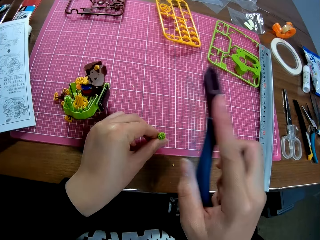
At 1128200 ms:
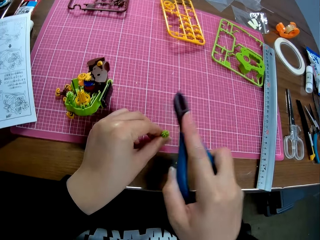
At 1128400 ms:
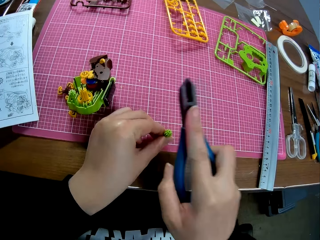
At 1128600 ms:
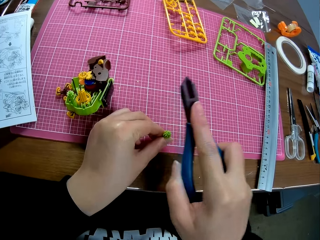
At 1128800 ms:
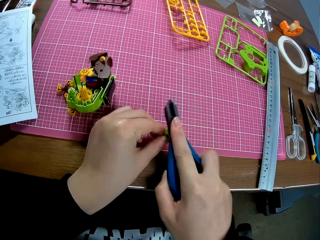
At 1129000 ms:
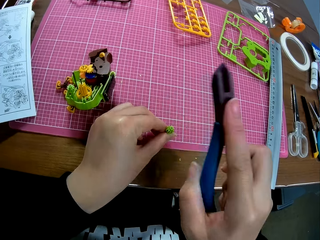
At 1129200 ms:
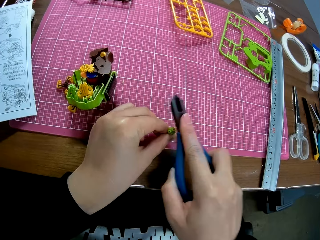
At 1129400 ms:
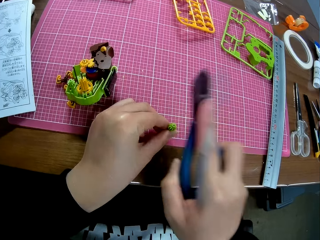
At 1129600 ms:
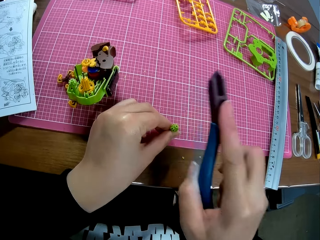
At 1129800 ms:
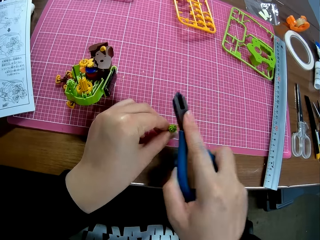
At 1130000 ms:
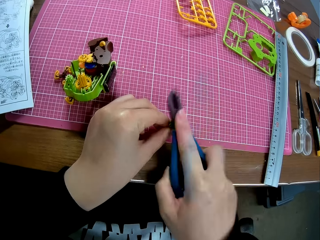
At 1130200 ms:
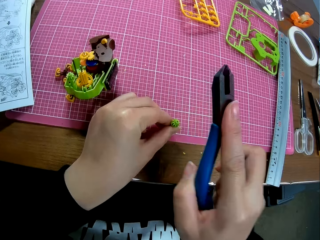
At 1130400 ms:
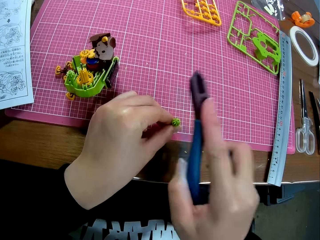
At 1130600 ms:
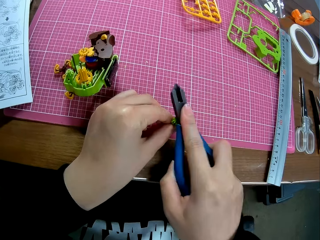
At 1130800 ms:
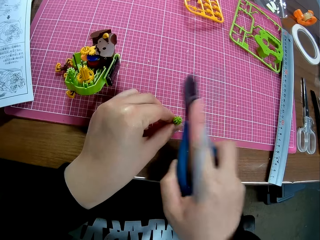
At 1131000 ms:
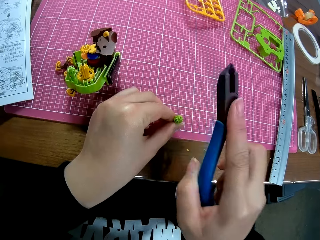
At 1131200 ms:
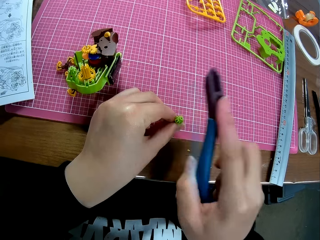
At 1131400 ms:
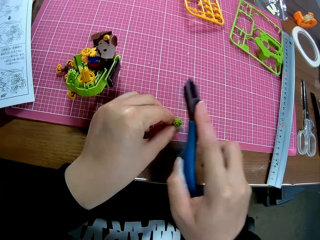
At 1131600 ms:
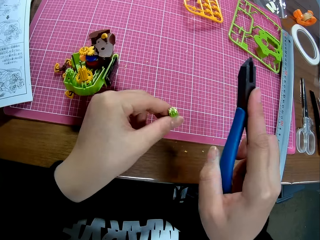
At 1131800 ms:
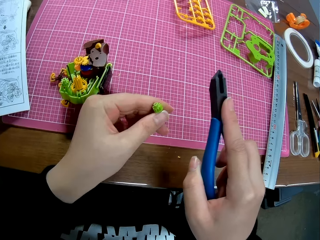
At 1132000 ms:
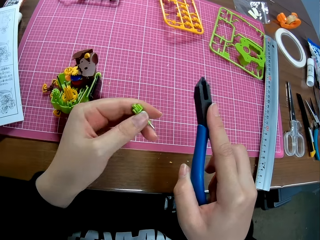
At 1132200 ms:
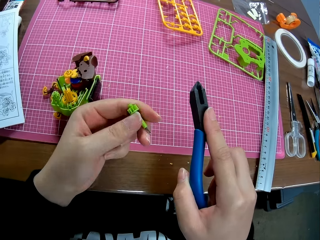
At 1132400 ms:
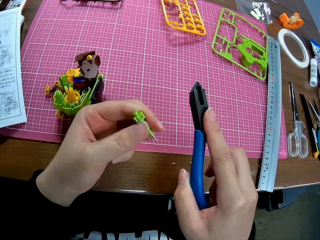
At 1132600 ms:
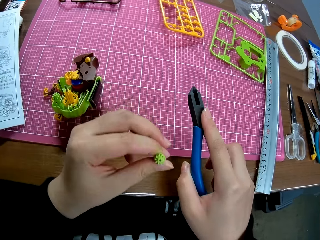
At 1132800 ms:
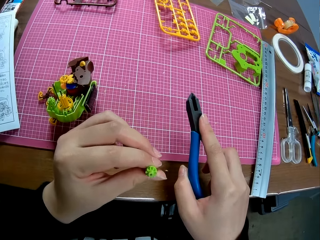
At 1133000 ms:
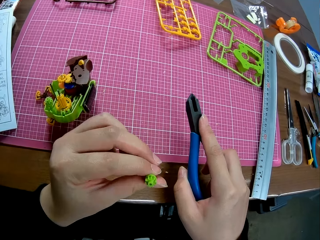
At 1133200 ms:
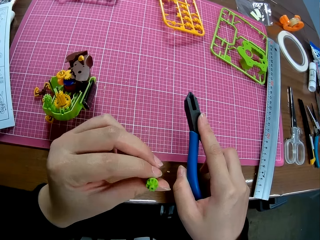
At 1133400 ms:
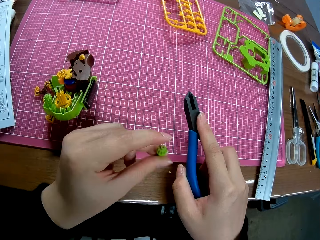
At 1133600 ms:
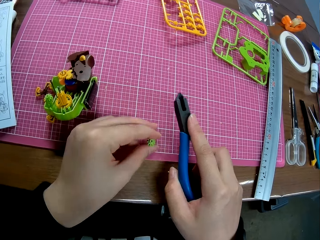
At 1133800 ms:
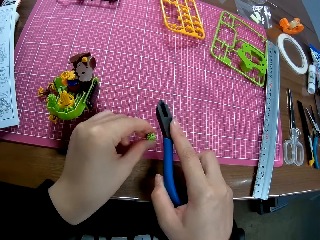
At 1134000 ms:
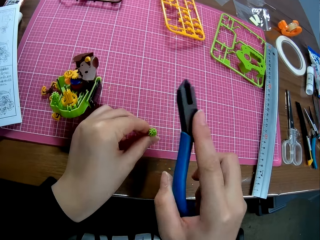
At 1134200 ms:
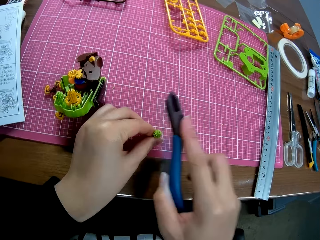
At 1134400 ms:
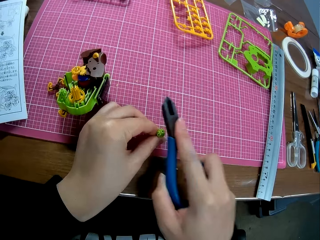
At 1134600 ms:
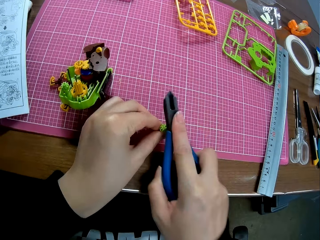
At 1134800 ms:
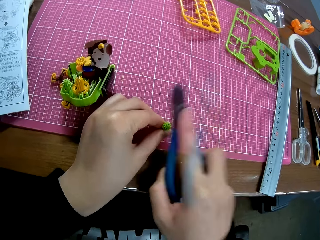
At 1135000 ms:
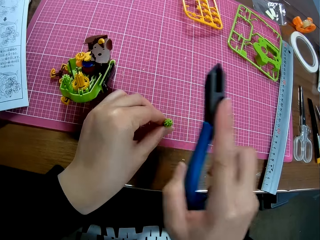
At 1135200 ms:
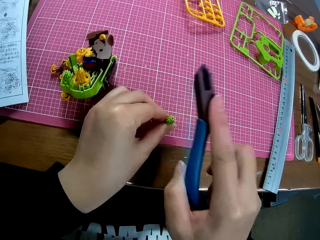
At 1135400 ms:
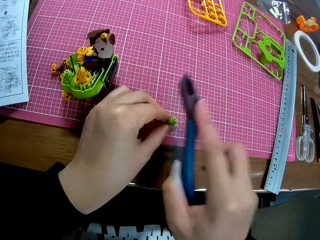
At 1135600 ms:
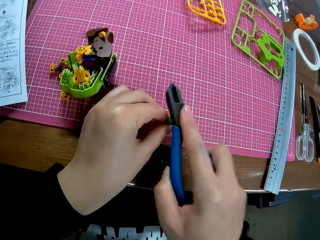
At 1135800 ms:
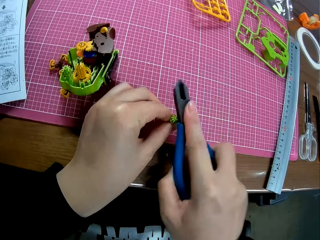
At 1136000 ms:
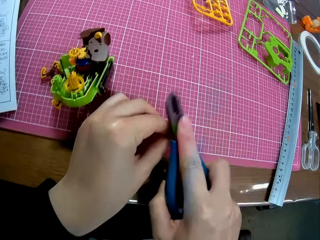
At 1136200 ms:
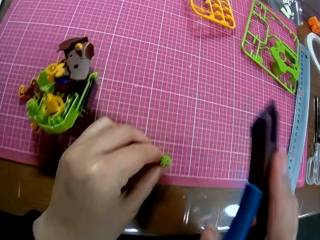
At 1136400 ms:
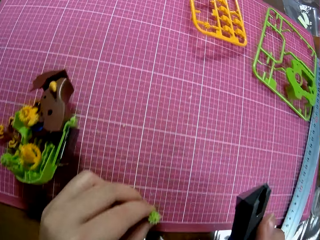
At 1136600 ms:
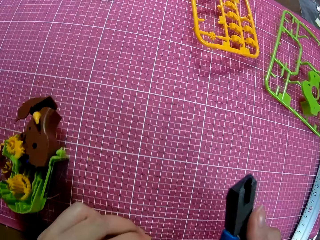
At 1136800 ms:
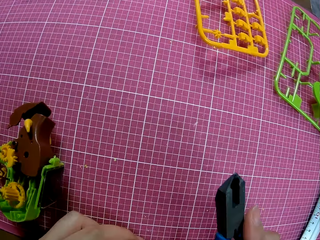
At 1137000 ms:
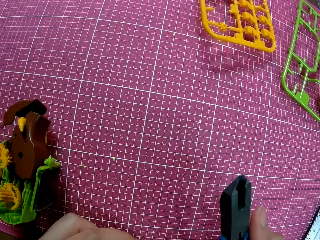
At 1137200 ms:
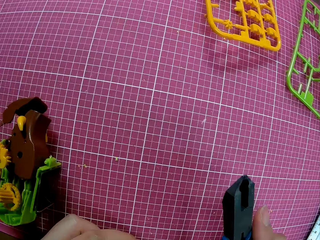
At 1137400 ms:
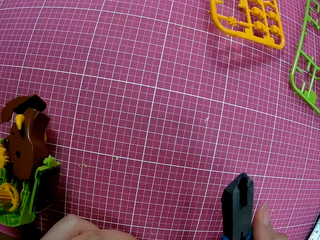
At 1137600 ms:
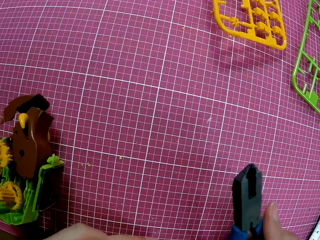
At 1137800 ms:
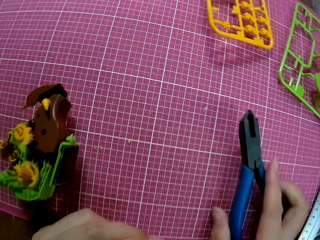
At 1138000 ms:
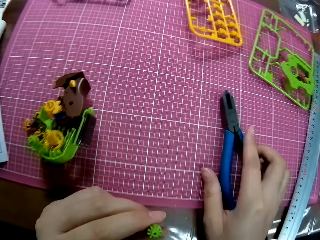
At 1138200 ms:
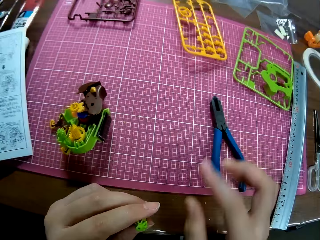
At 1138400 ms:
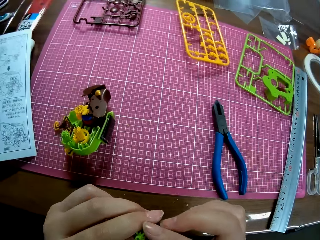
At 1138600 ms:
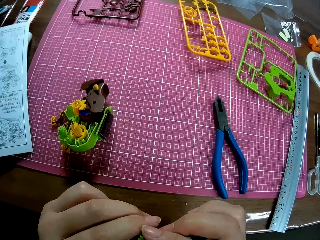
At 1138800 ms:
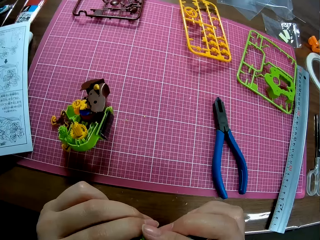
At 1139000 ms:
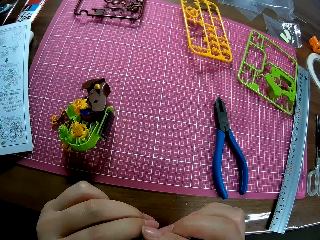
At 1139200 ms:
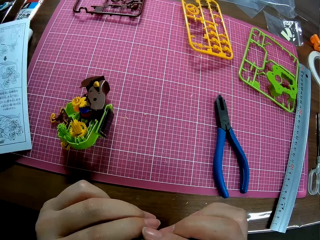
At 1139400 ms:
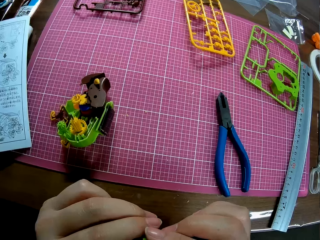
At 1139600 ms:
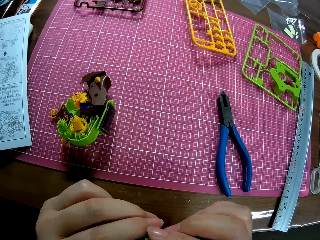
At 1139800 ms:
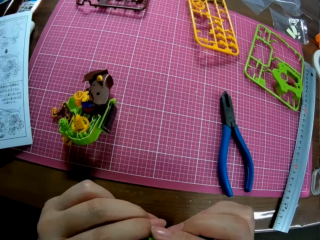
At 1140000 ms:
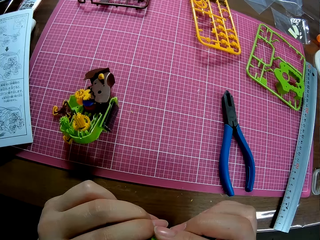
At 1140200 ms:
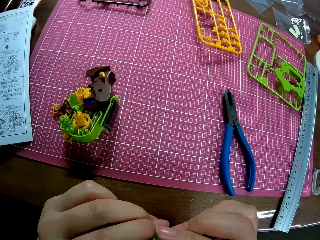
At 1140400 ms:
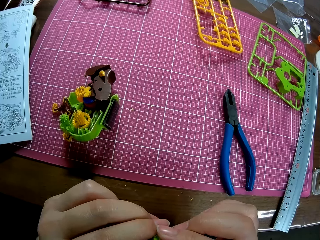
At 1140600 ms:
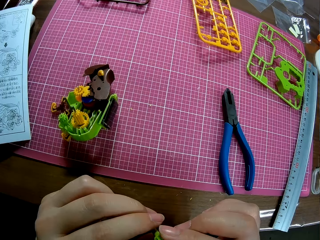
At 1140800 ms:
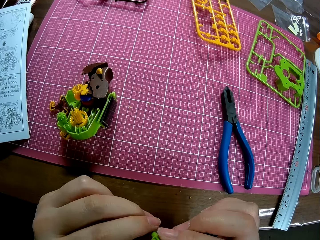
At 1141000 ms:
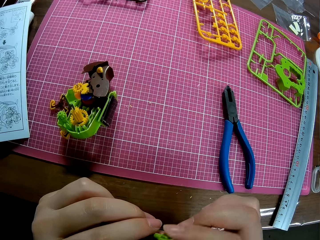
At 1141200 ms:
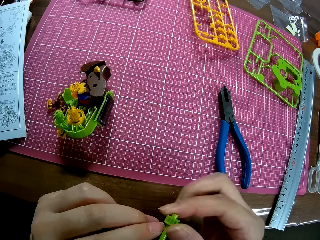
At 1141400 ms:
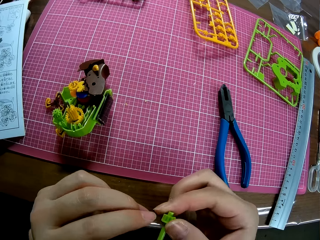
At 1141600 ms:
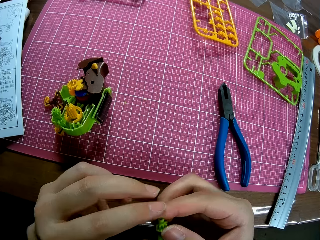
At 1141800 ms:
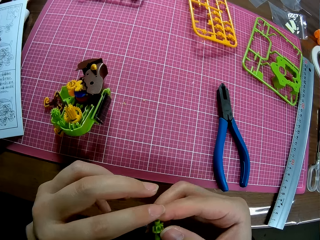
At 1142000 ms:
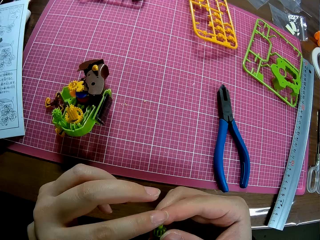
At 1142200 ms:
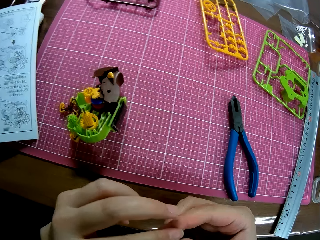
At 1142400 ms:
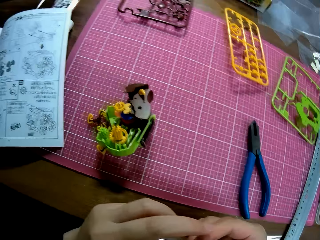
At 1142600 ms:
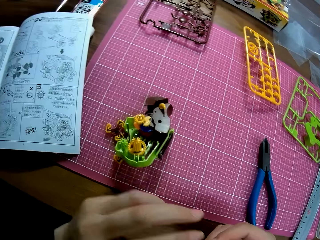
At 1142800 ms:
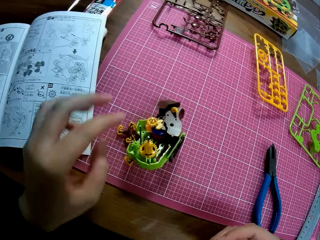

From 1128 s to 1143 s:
The camera wearer hits the shaft with the plier. They pick up the plastic model from the cutting mat, hold the plastic model on the cutting mat, and hit the plastic model using the pliers. They put the pliers on the cutting mat. They adjust the shaft.

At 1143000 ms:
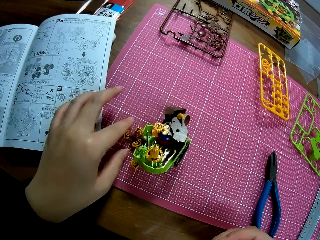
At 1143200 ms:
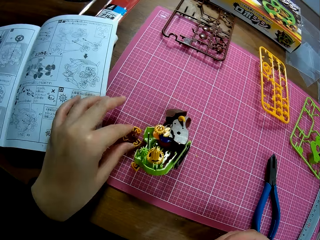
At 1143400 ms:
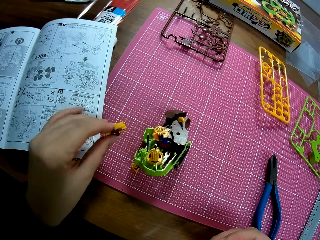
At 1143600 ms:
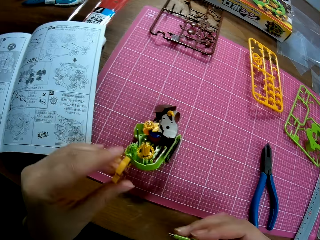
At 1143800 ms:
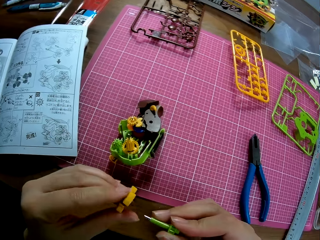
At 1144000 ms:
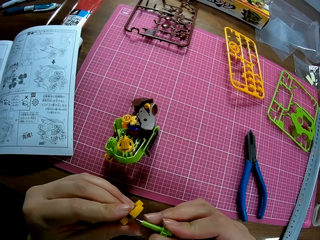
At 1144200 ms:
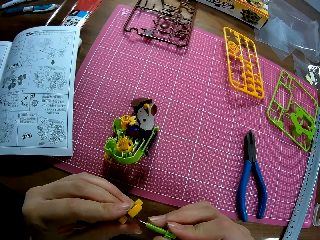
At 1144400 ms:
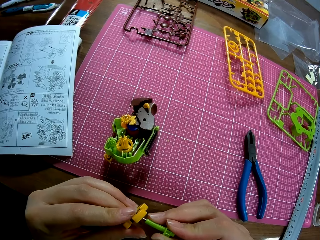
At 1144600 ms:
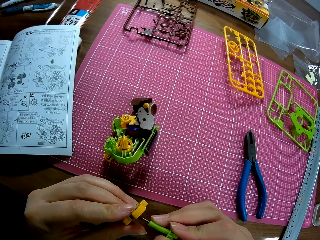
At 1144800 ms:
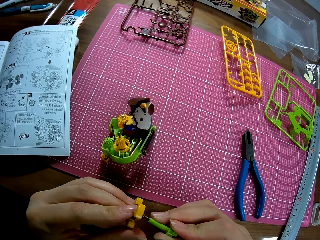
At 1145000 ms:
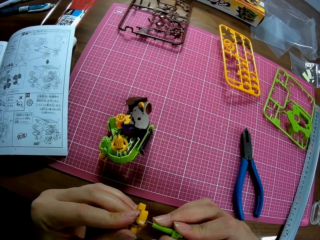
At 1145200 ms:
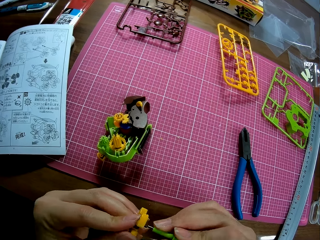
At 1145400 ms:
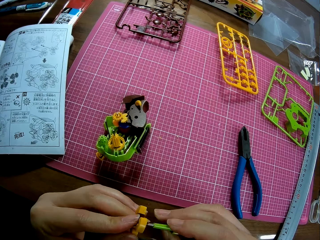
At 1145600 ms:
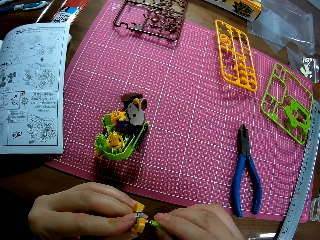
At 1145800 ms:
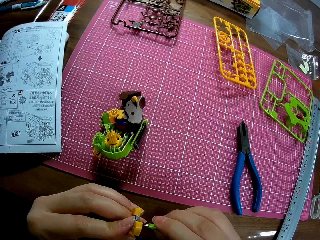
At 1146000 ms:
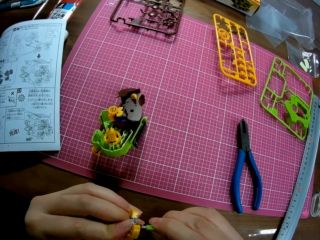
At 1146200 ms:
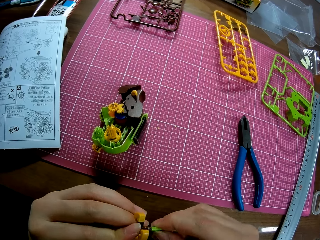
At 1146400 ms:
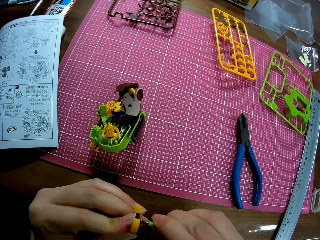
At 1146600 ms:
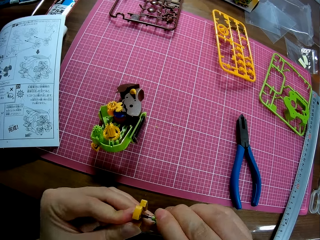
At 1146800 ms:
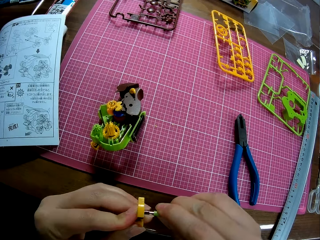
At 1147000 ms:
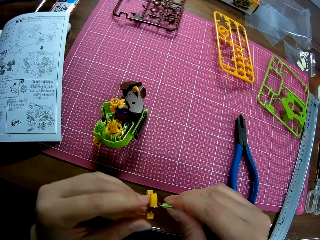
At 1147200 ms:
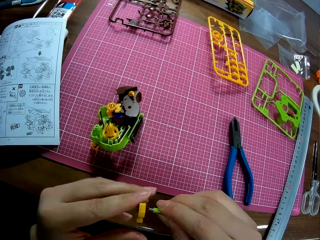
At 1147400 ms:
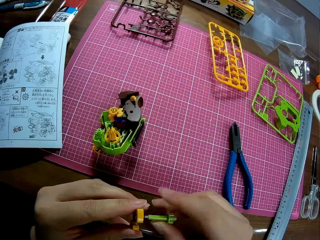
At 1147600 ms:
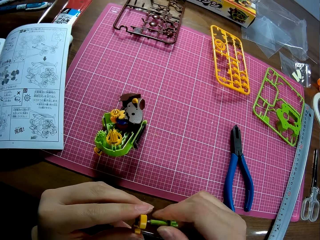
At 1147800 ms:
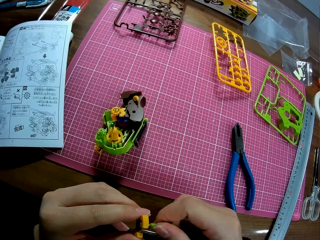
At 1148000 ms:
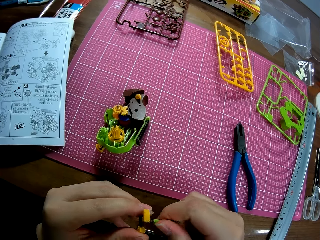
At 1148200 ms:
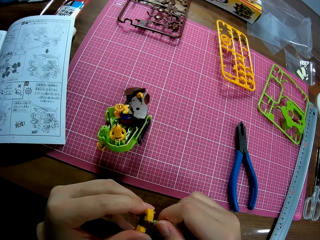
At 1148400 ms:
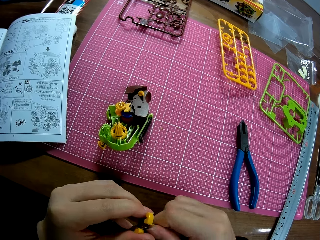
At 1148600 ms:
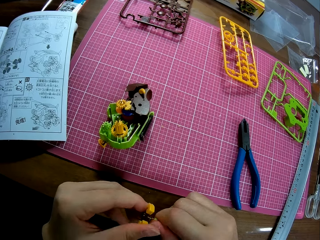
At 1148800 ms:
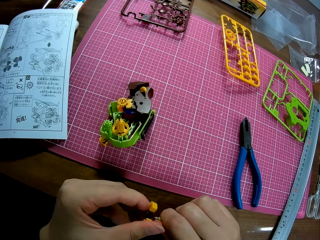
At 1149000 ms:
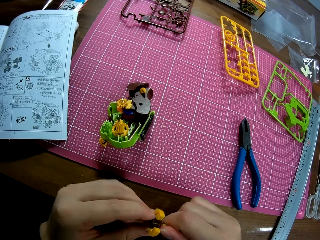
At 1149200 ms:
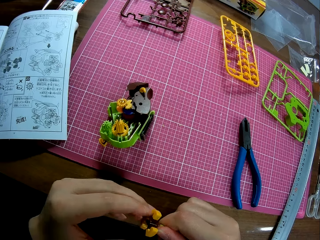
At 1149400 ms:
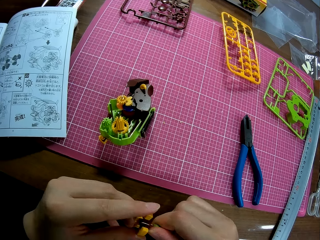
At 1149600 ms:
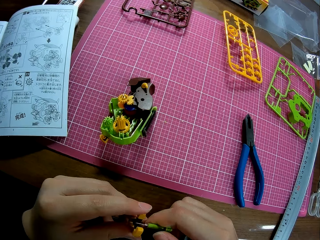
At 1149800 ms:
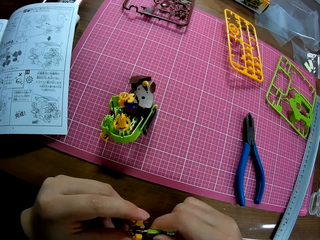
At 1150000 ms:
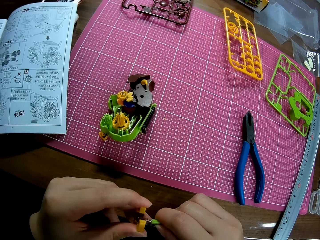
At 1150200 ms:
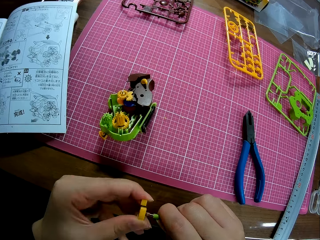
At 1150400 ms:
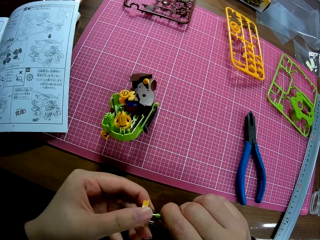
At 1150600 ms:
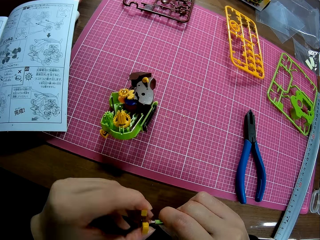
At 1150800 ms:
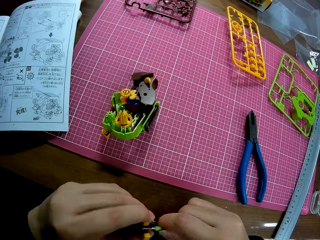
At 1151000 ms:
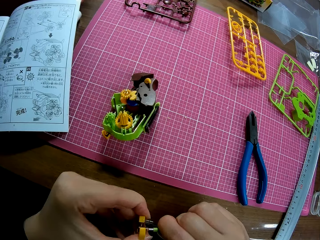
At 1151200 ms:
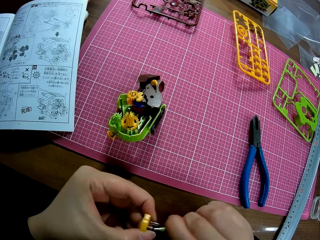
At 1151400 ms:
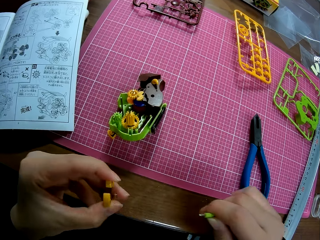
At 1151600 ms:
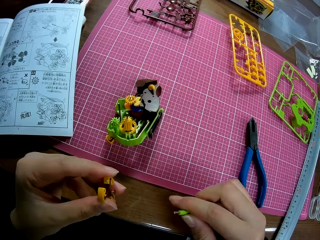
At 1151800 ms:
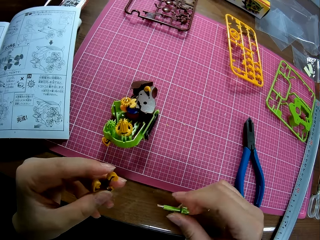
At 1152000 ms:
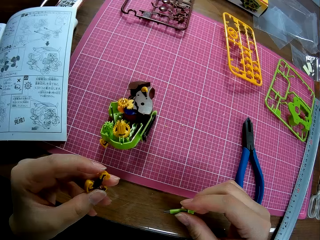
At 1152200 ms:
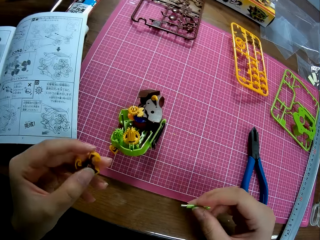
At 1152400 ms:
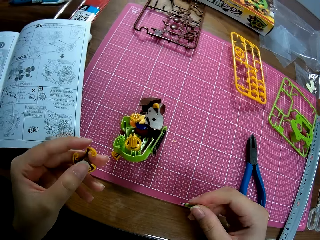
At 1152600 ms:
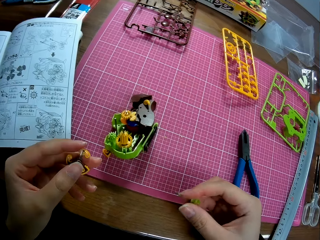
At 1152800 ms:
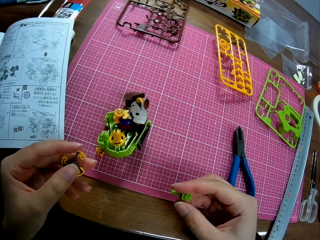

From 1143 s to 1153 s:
The camera wearer picks up a piece from the table and fixes the piece on the shaft. They detach the piece from the shaft.
